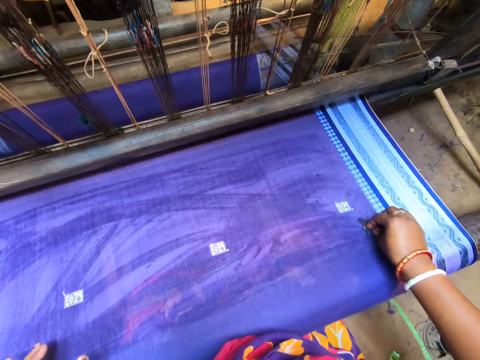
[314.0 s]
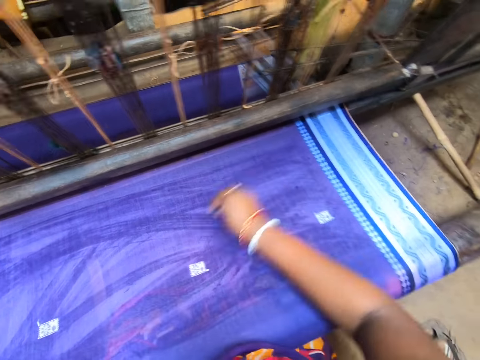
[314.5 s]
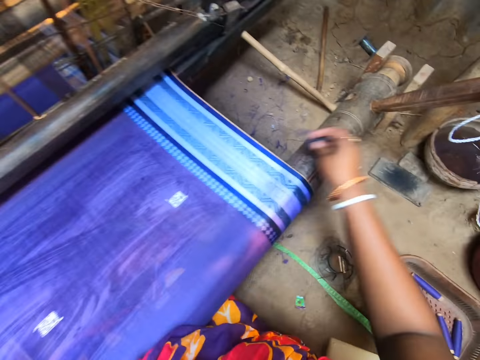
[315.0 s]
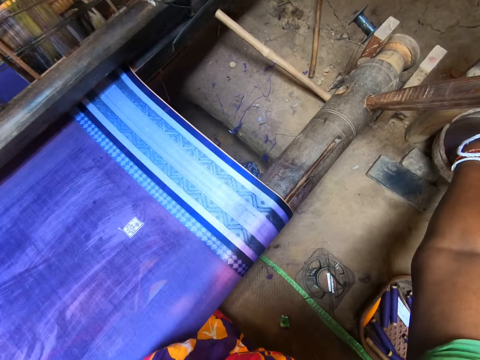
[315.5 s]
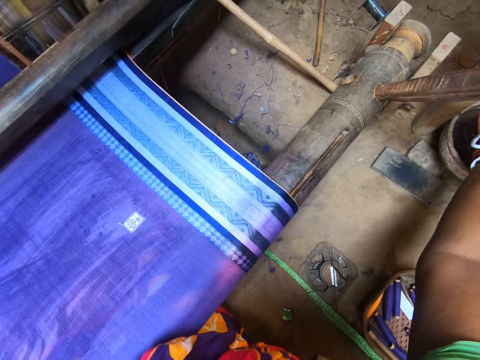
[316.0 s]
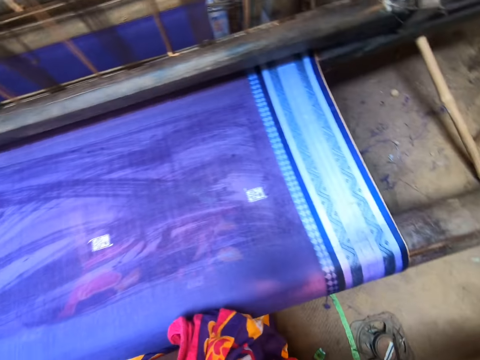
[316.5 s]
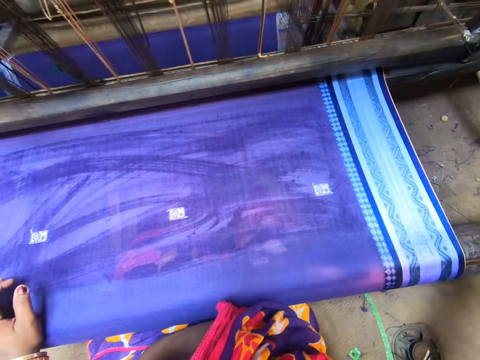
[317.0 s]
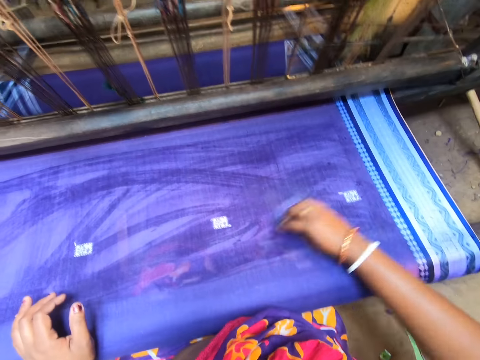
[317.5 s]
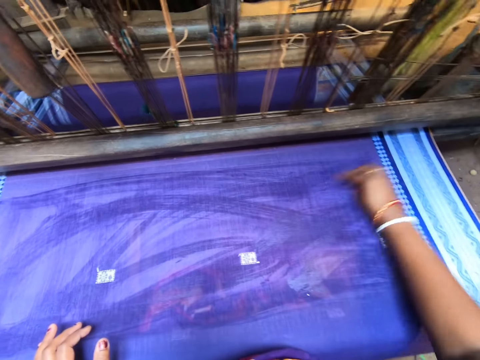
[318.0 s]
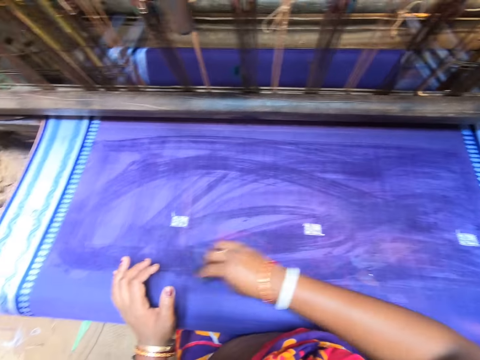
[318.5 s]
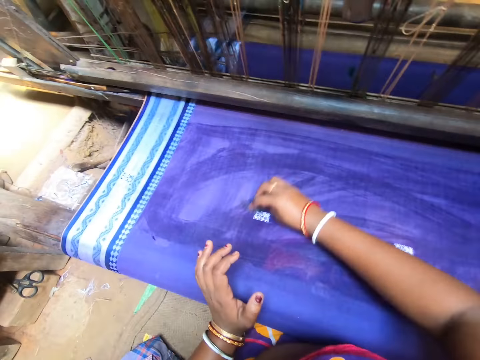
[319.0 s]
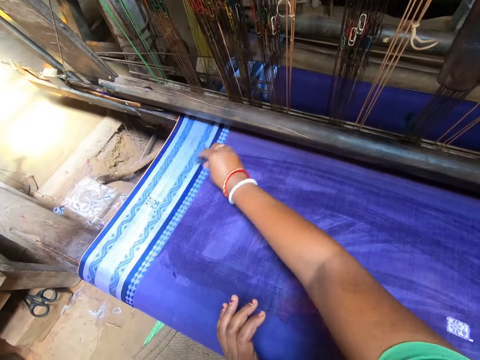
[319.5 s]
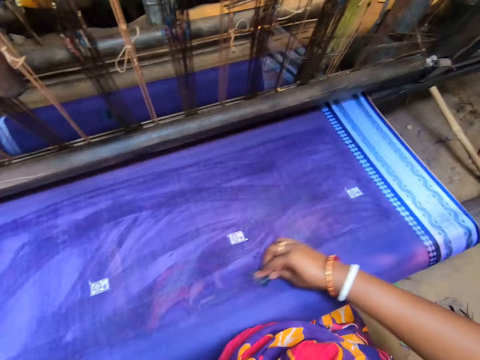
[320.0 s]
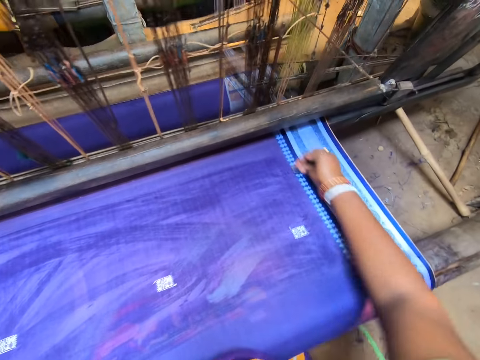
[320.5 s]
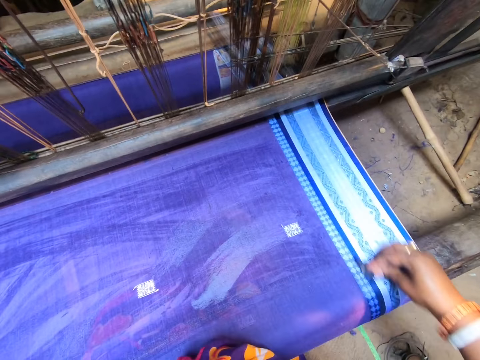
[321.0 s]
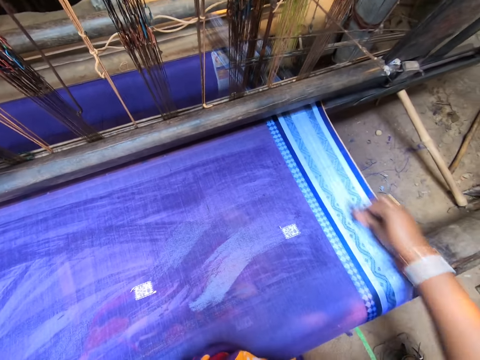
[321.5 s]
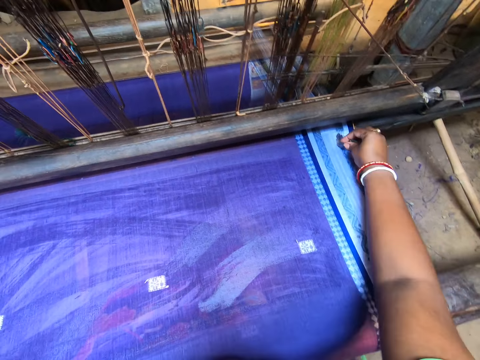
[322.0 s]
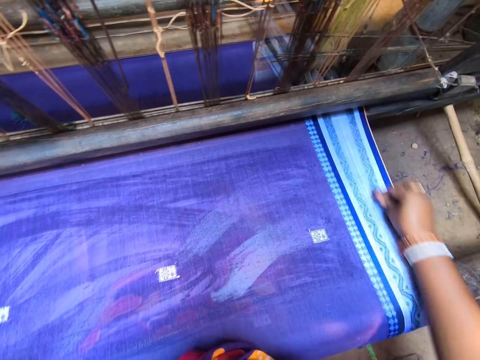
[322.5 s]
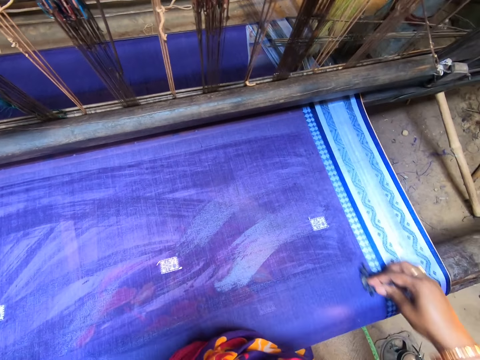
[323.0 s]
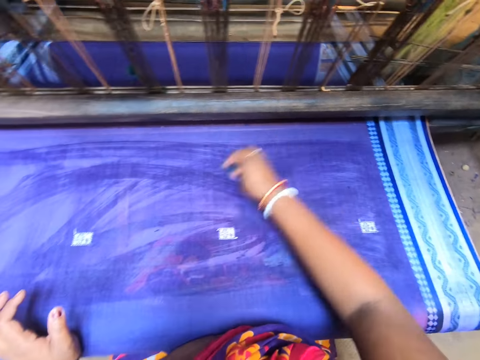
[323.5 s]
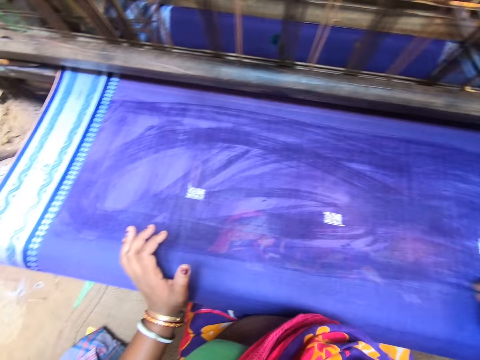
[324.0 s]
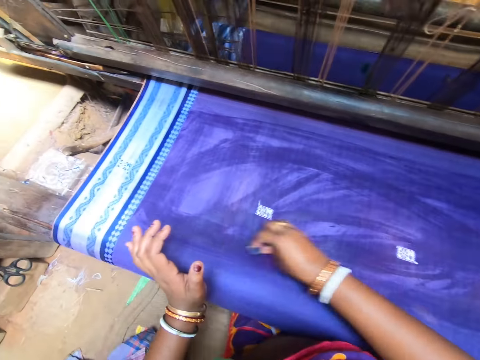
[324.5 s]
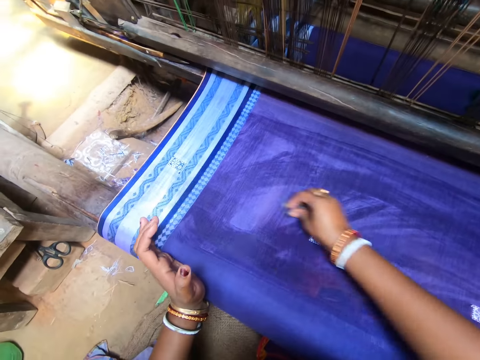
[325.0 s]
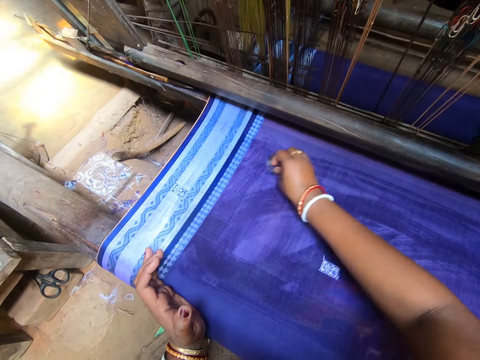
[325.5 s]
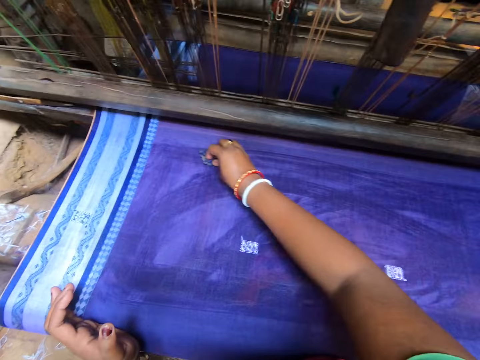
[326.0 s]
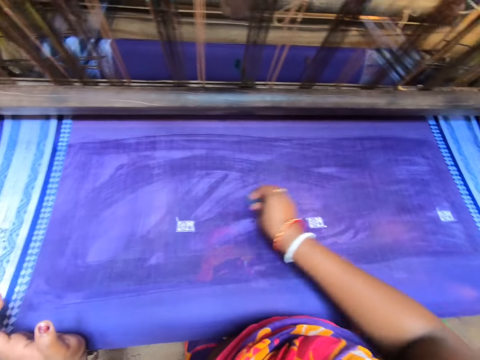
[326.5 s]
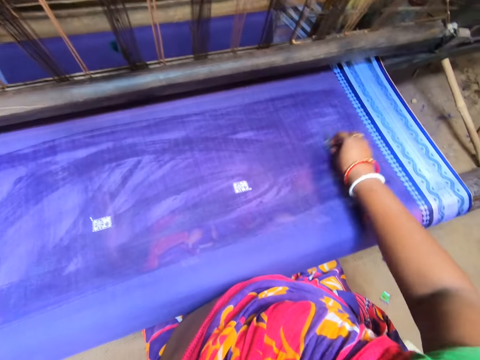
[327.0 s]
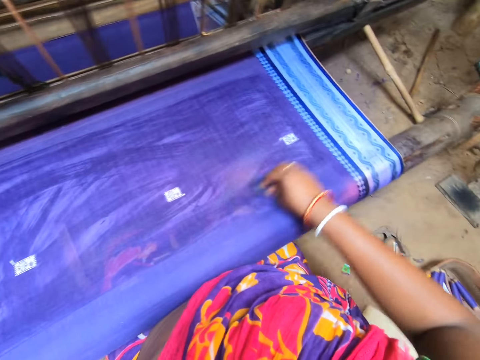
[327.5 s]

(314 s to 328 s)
The camera wearer puts the sponge into water in the container on the floor with her right hand. She rubs the fabric with the sponge with her right hand. She applies something on the cloth. She interacts with a woman.

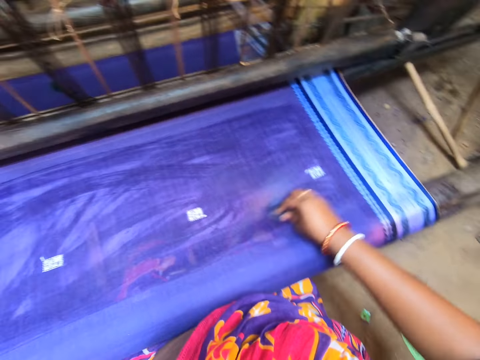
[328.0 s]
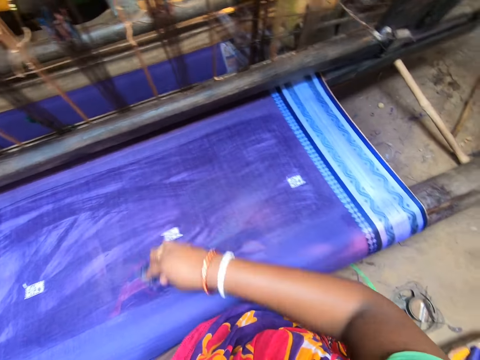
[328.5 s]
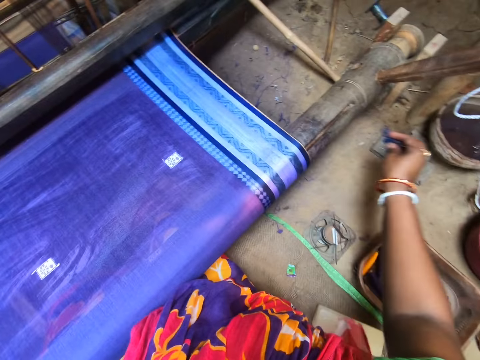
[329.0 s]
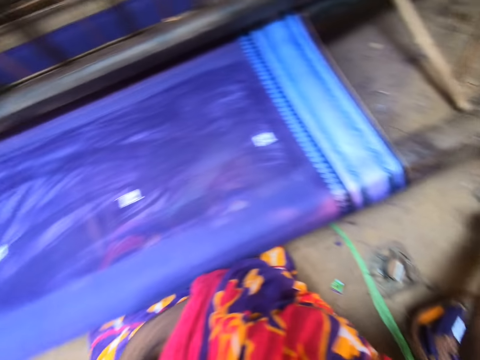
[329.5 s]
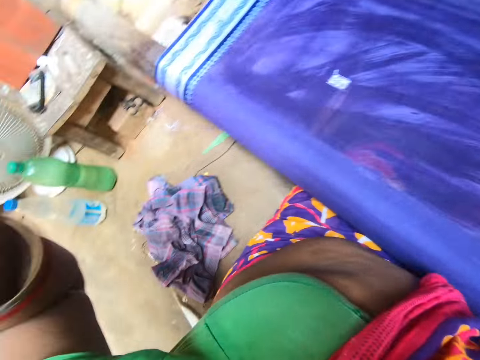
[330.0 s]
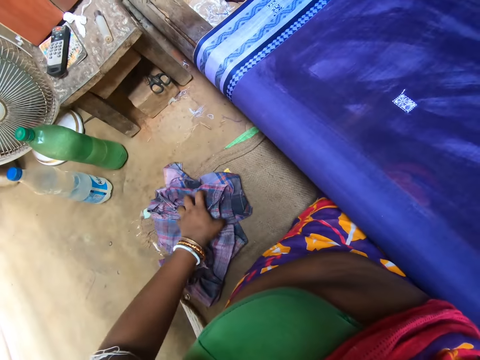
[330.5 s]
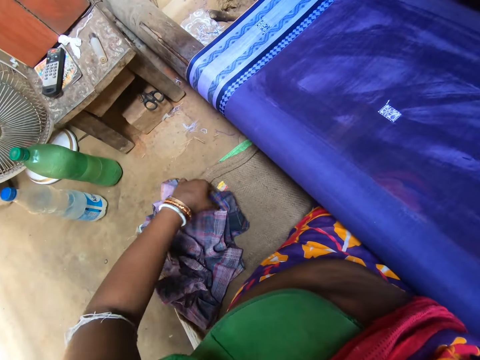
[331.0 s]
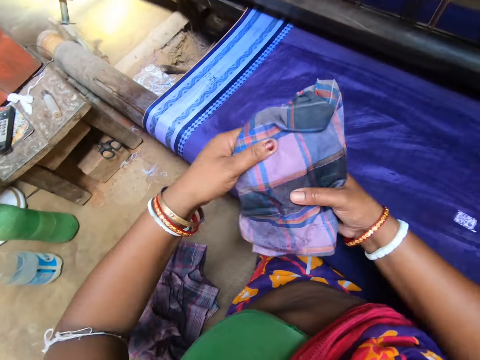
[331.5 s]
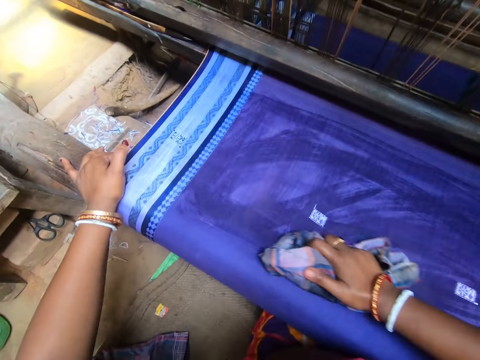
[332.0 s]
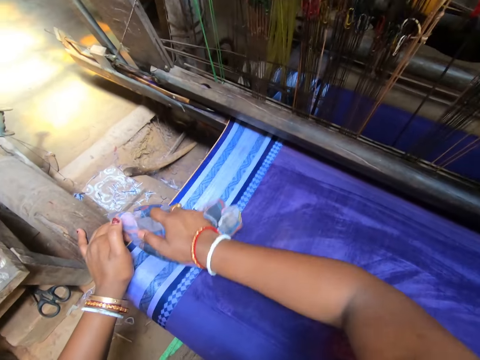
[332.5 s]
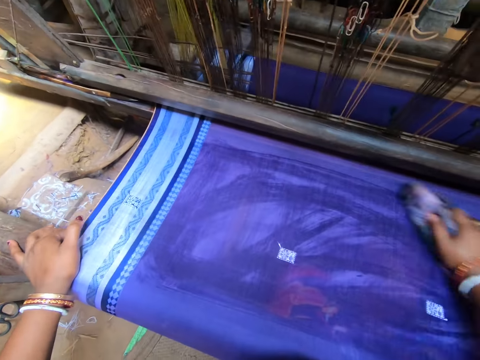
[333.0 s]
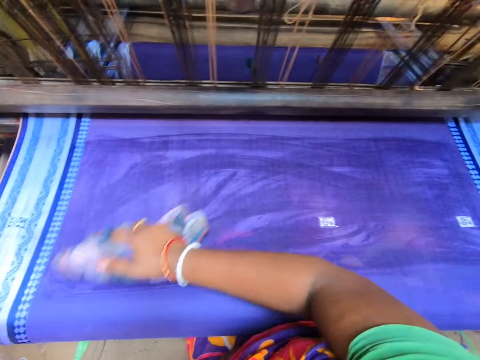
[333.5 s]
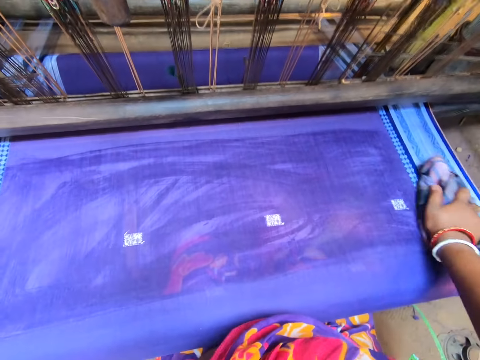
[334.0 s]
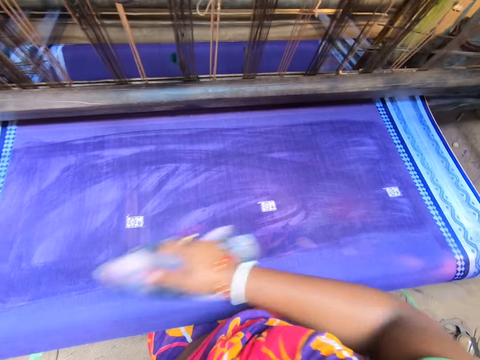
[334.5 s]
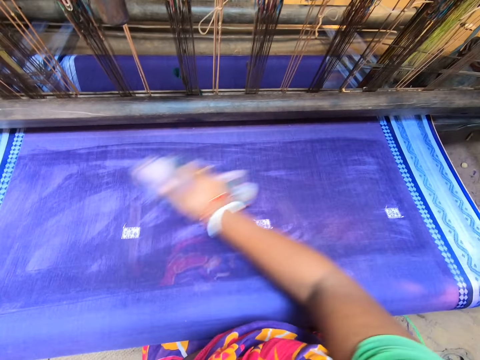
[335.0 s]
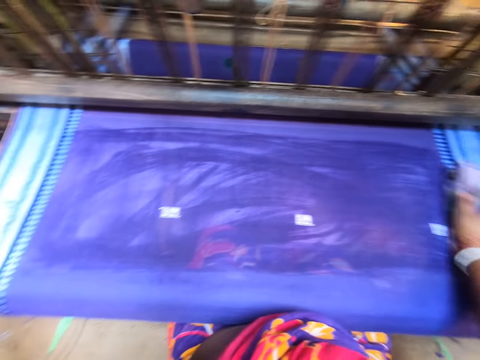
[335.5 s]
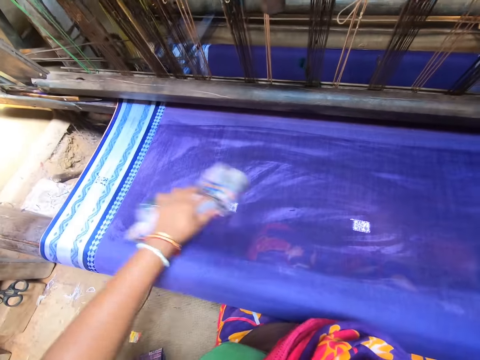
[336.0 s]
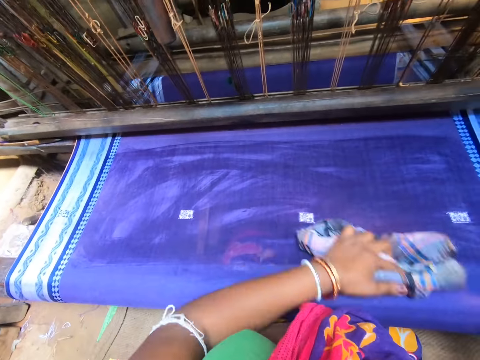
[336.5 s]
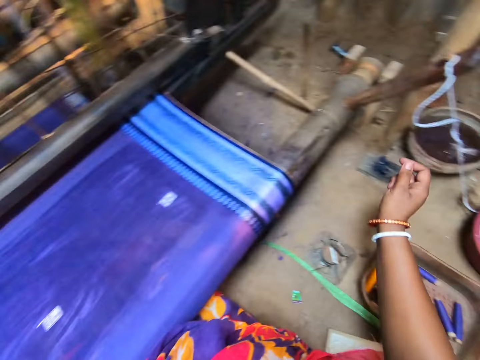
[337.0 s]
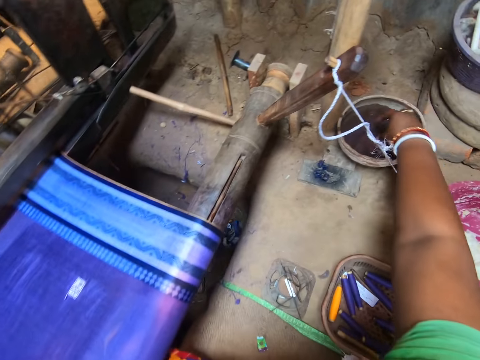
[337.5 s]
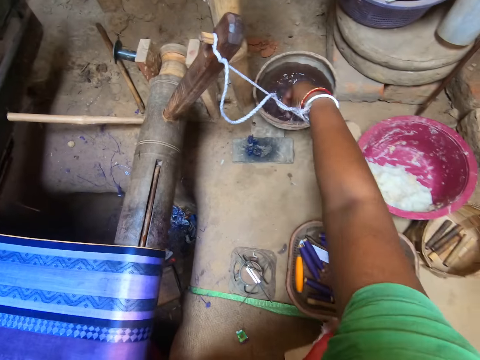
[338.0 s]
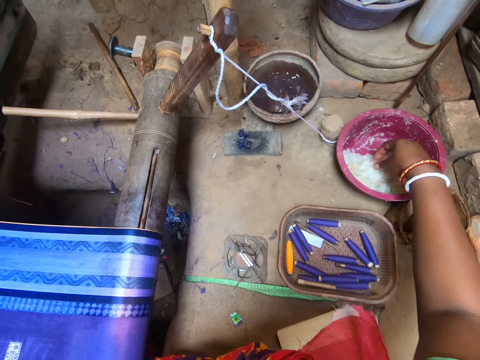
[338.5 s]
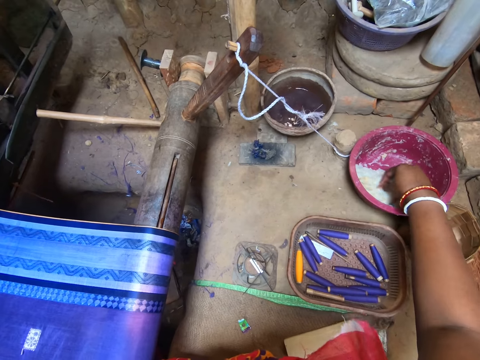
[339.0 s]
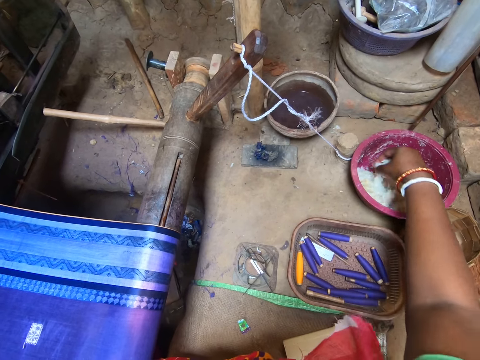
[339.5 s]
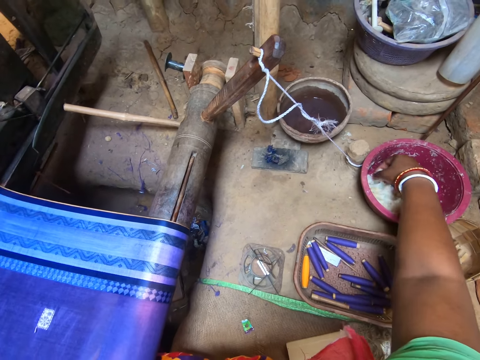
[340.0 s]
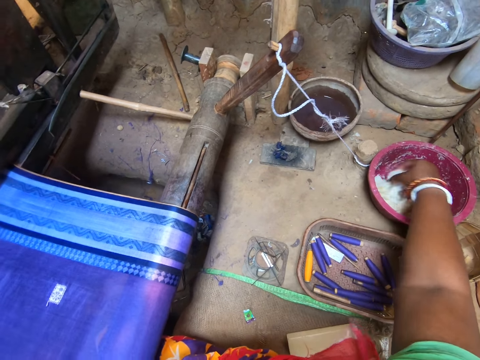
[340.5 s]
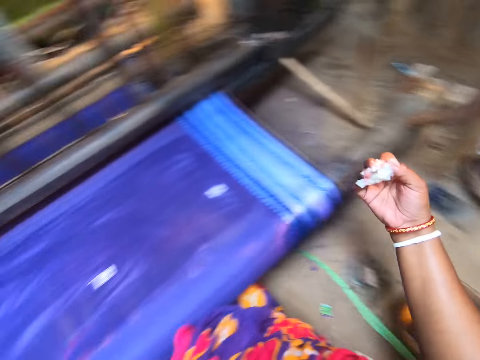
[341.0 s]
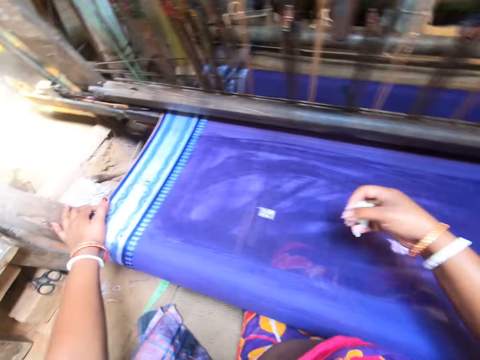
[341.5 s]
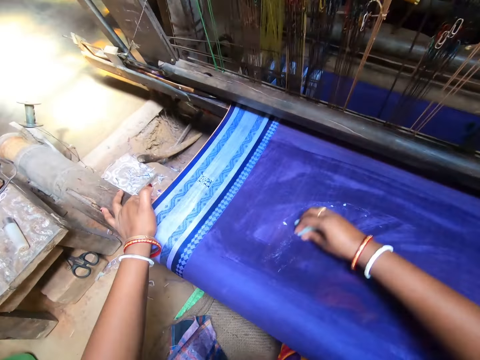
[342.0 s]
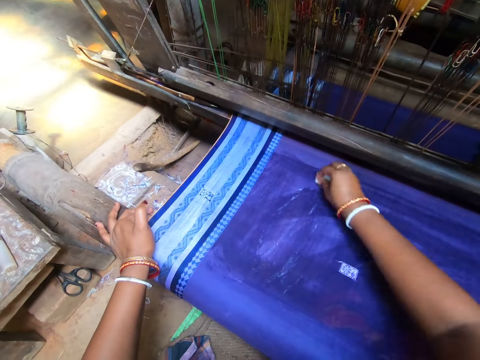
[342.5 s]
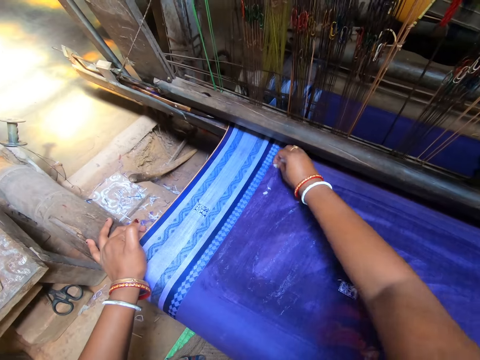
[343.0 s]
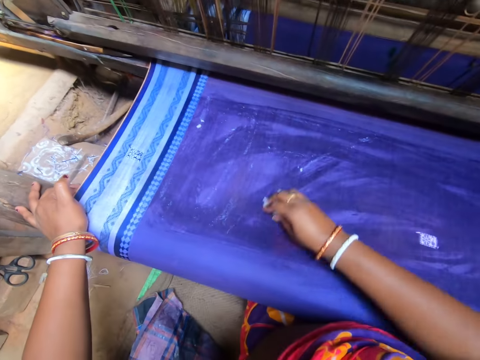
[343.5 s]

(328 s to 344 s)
The camera wearer touches something. She drops the sponge on the floor. She picks up a piece of cloth or shirt from the floor with her left hand. She passes the piece of cloth from her left hand to her right hand. She rubs the fabric with the piece of cloth in her right hand and places her left hand on the weaving machine. She cleans the cloth with the shirt. She passes the piece of cloth from her right hand to her left hand. She rubs the fabric with the piece of cloth with her left hand. She places her right hand in the water in the container on the floor. She picks soap from the container on the floor with her right hand. She dips the right hand in a white paste. She rubs the fabric with soap in her right hand. She applies the white paste on the cloth. She places her left hand on the weaving machine.
